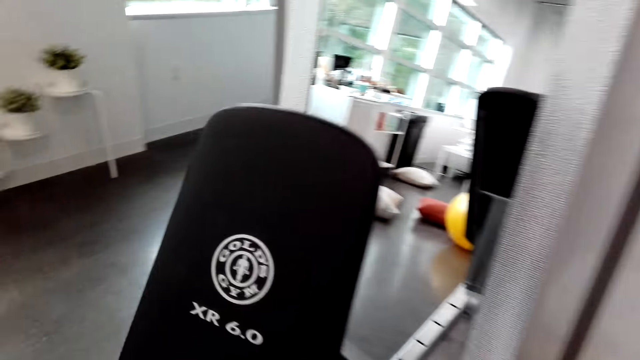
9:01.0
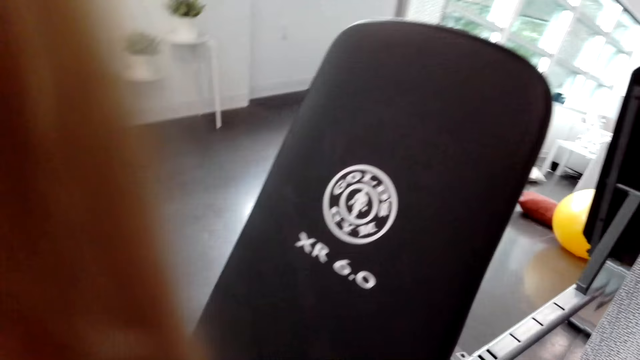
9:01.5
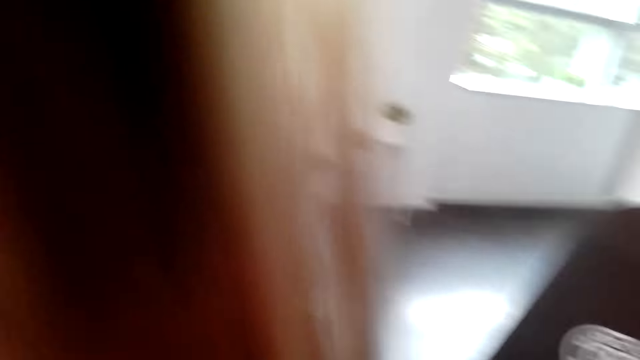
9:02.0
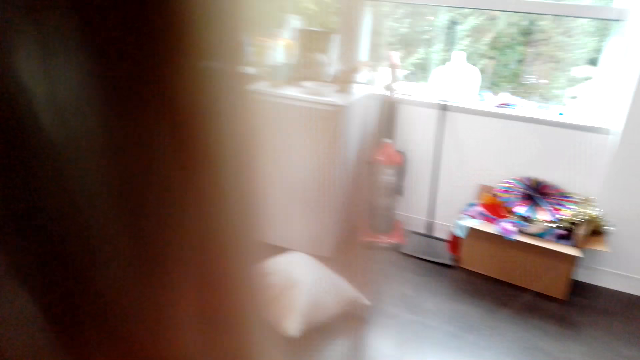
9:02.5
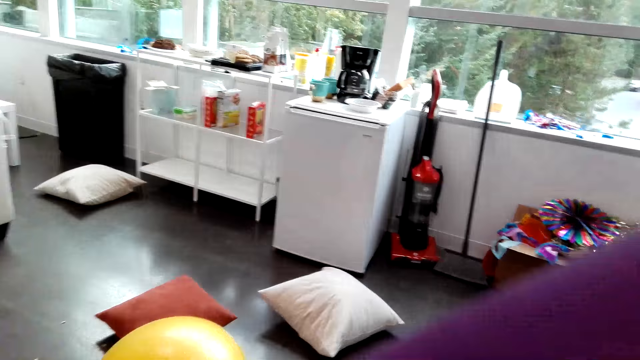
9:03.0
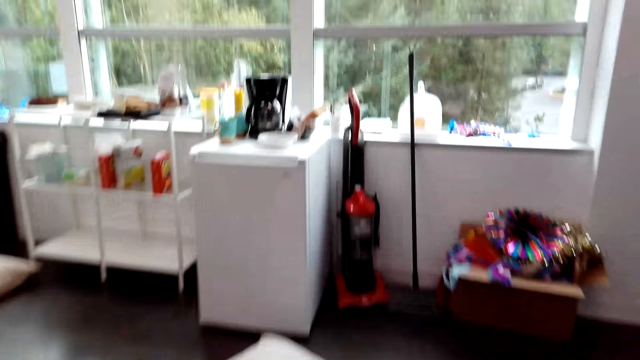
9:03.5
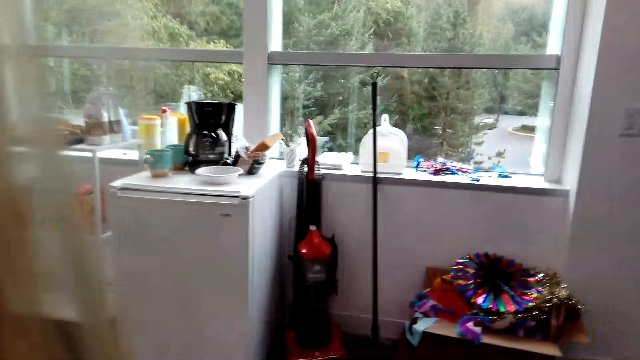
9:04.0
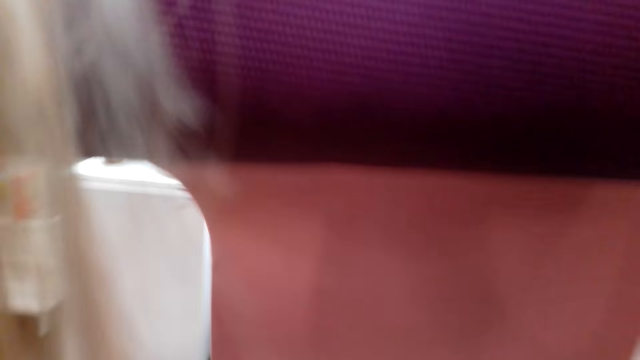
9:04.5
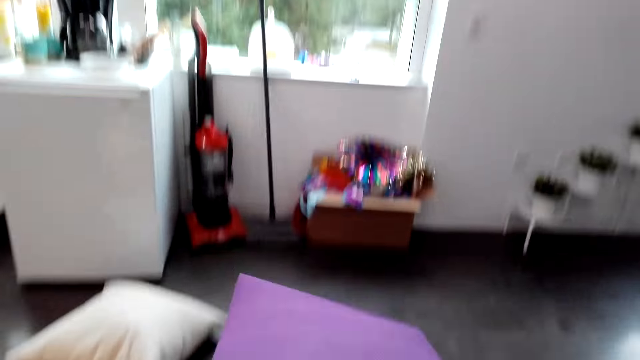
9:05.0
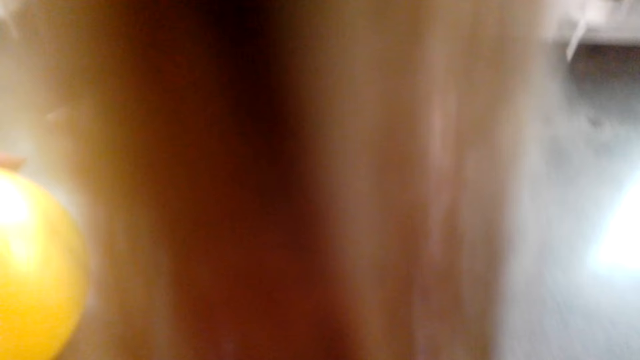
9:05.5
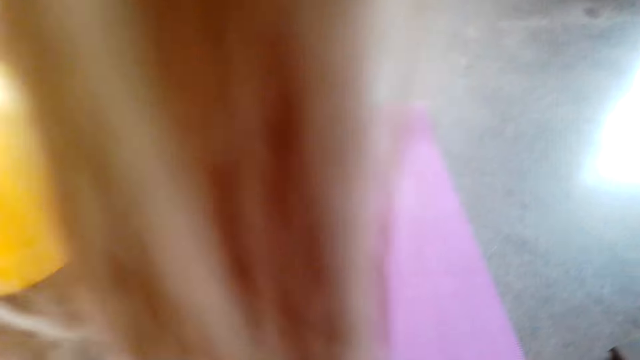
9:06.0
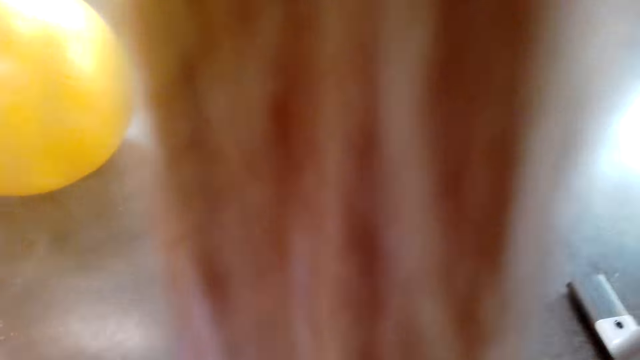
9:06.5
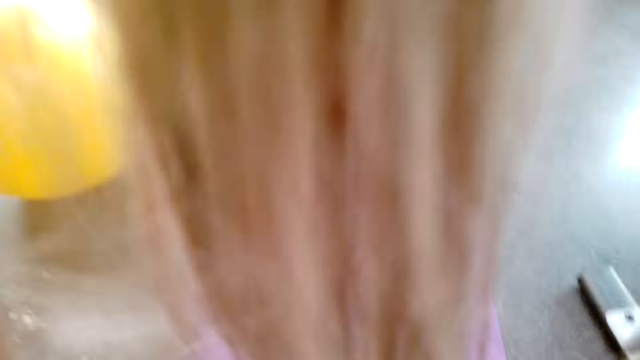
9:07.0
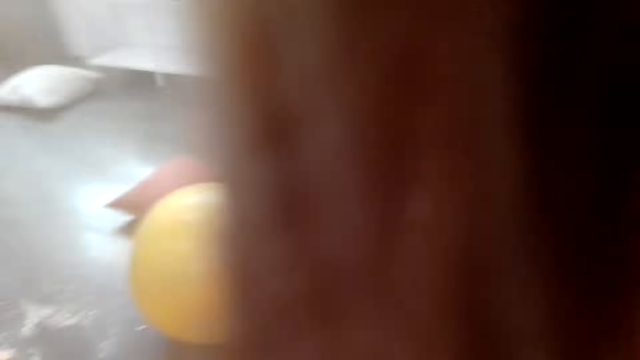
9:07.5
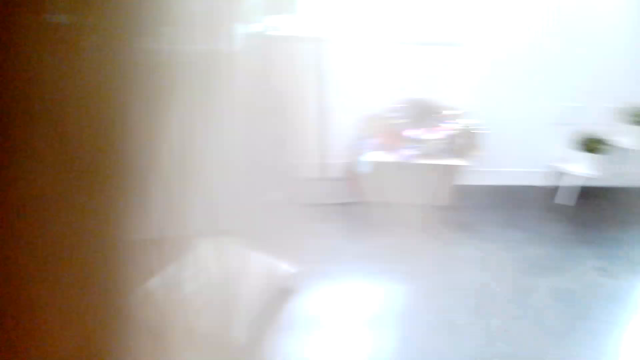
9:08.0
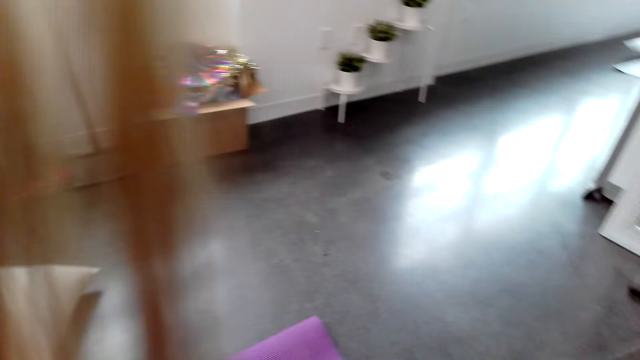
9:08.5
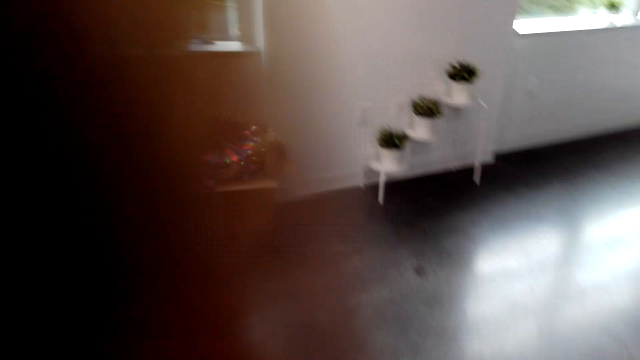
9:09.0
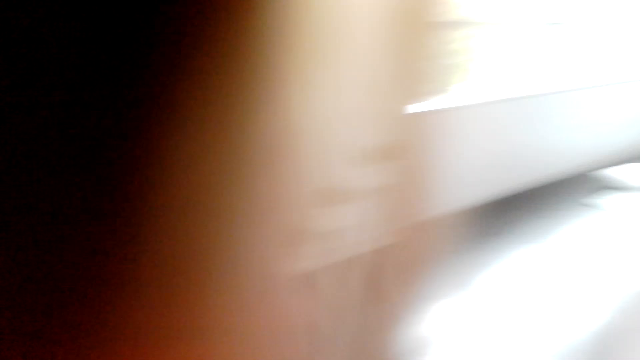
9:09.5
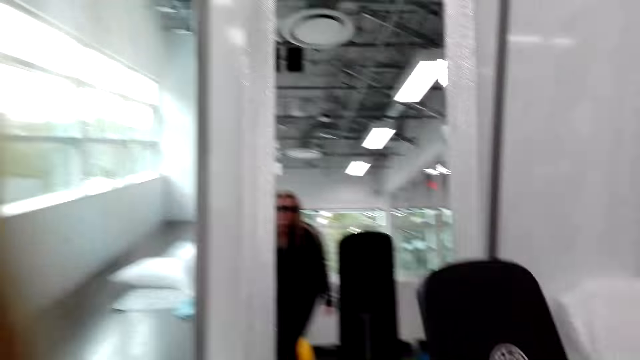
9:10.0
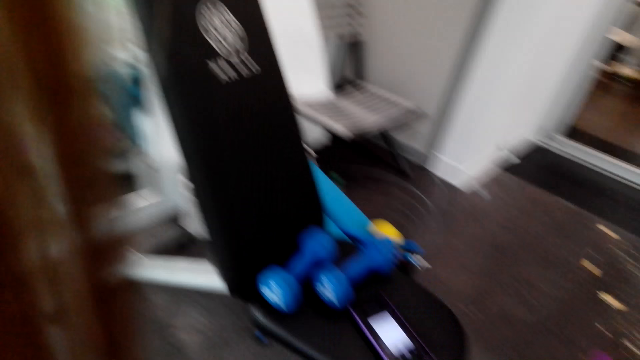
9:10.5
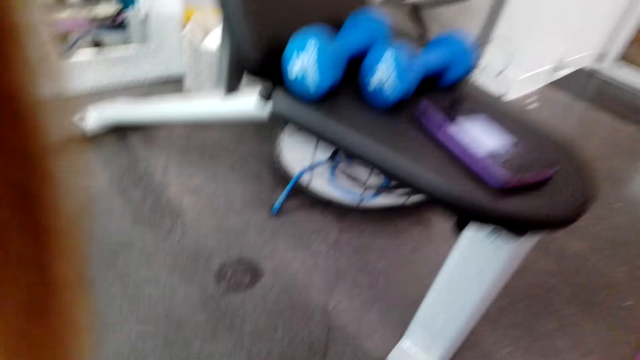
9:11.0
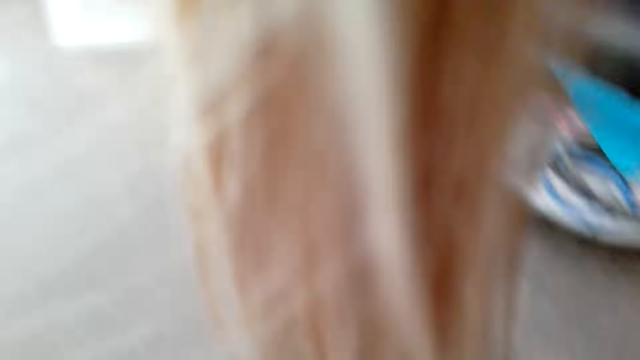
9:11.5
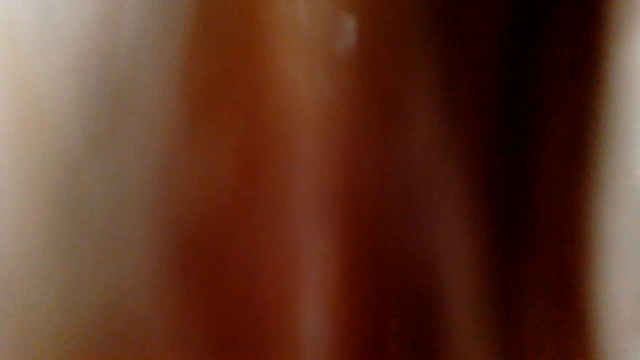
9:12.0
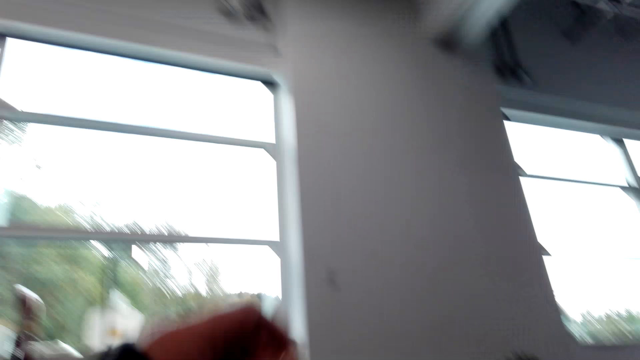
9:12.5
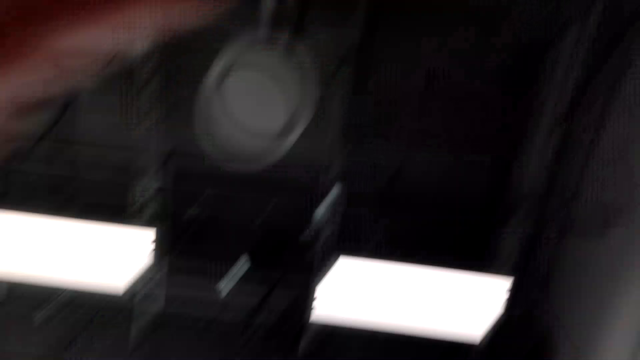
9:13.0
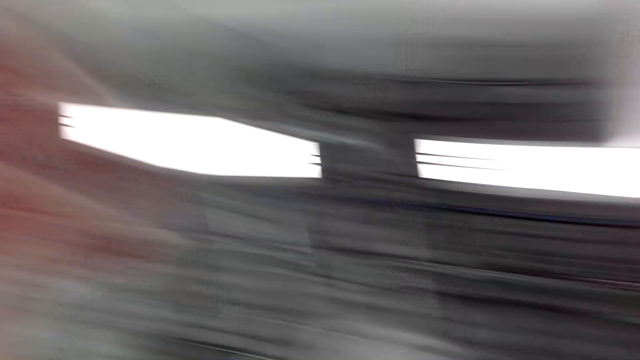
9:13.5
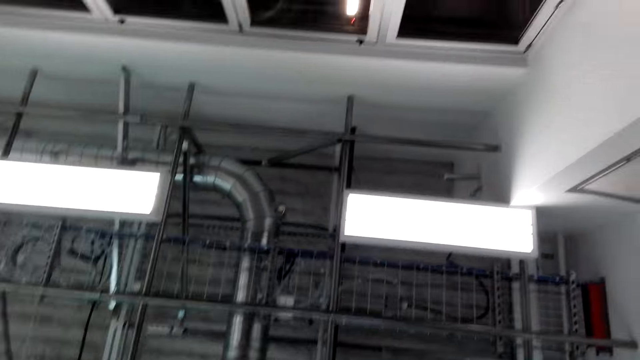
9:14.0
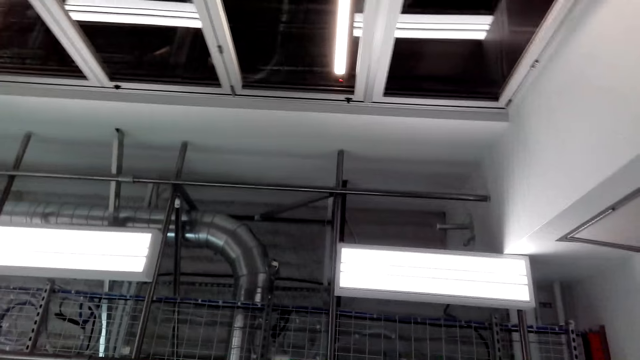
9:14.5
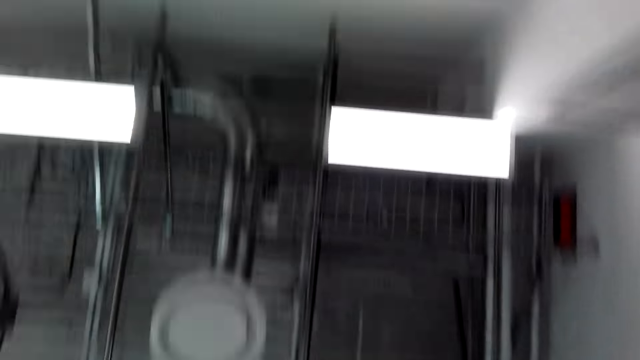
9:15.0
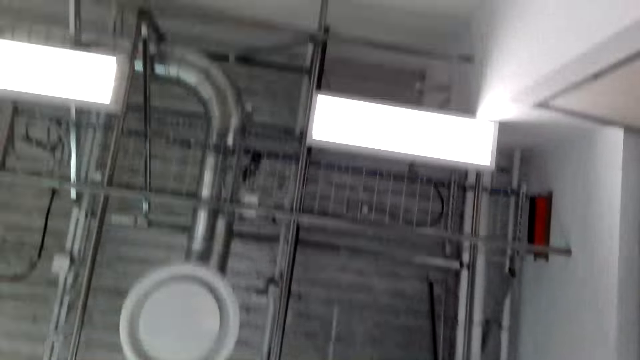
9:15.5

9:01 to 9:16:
The camera wearer looks around. They pick up a yoga mat. They walk around and open the yoga mat. They stretch the mat and lay the yoga mat down. They look around. They look at the mirror. They look around. They lift the left hand. They look at the roof.

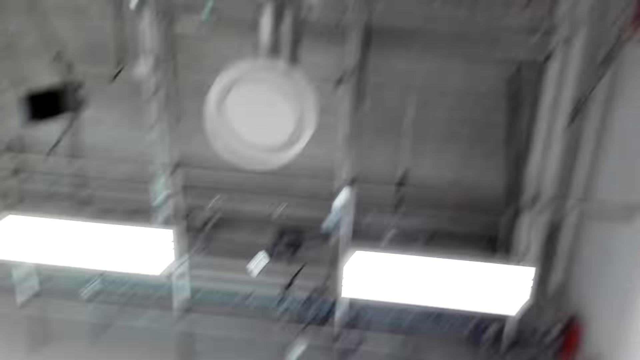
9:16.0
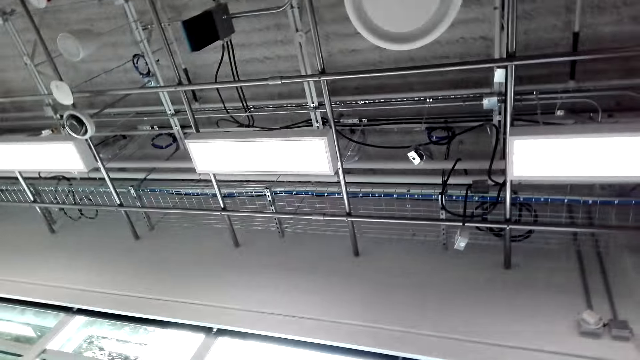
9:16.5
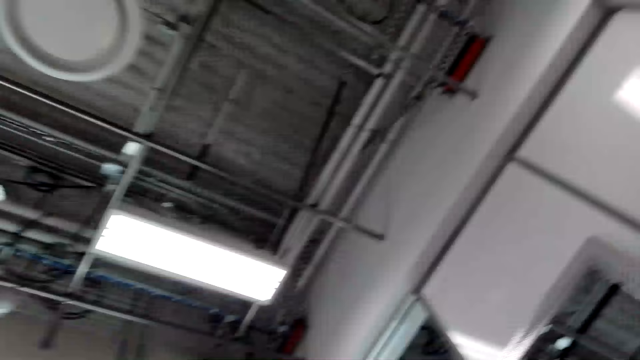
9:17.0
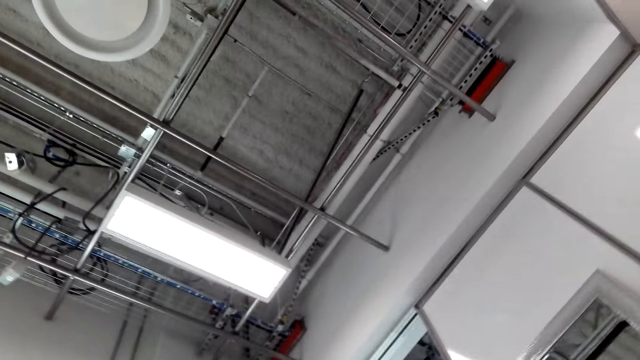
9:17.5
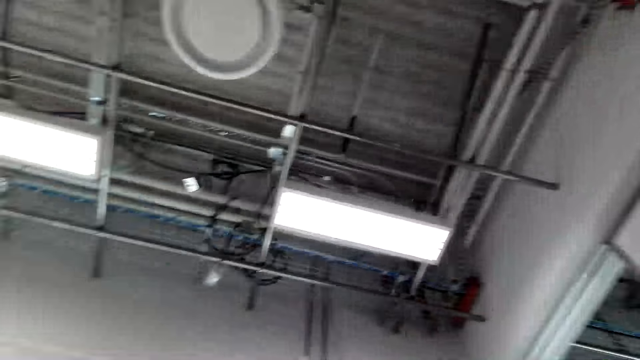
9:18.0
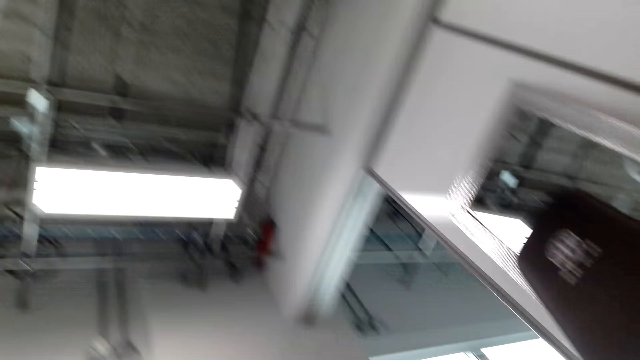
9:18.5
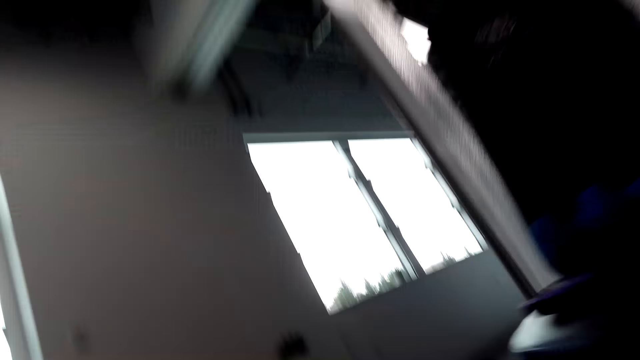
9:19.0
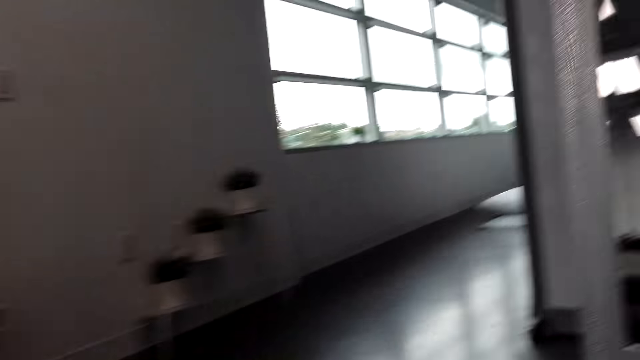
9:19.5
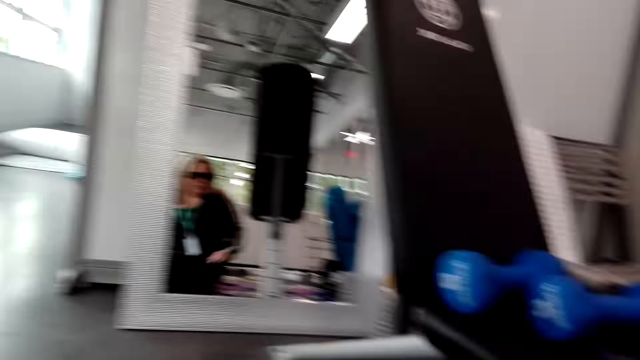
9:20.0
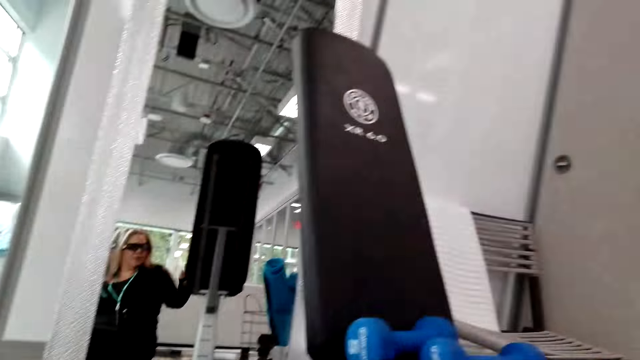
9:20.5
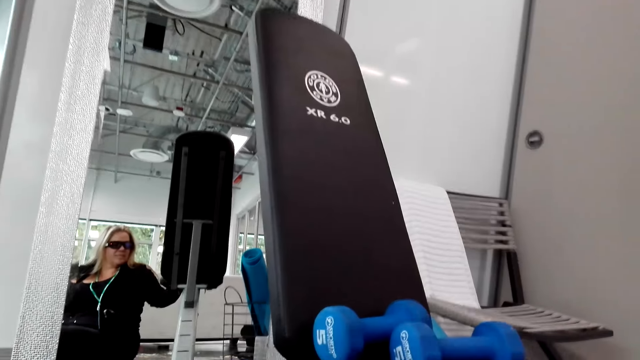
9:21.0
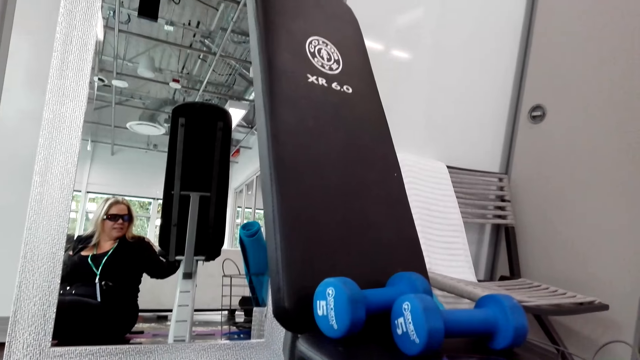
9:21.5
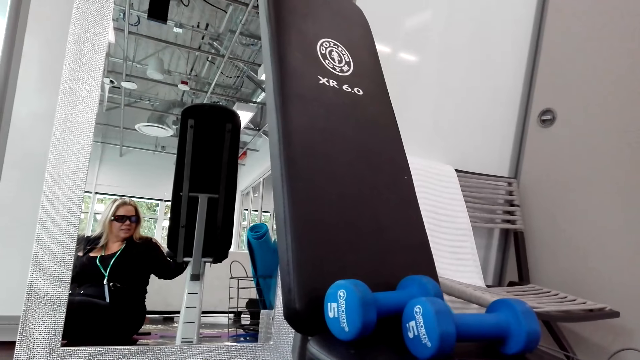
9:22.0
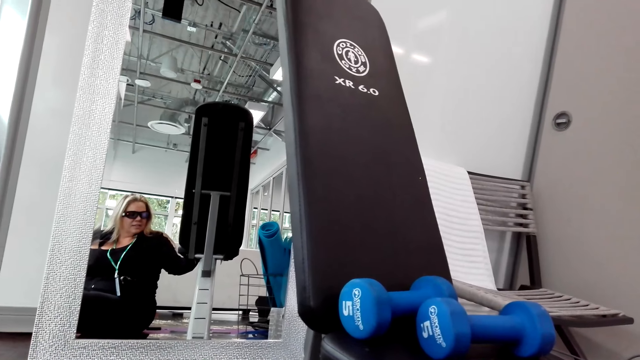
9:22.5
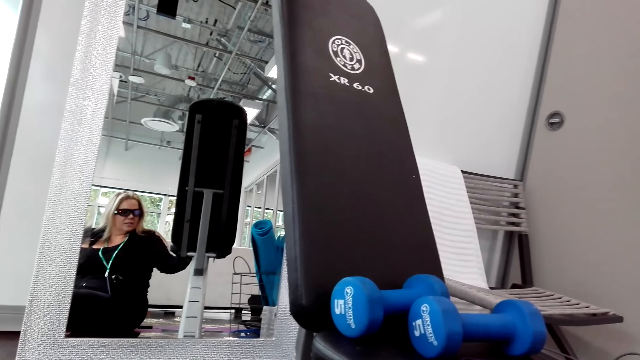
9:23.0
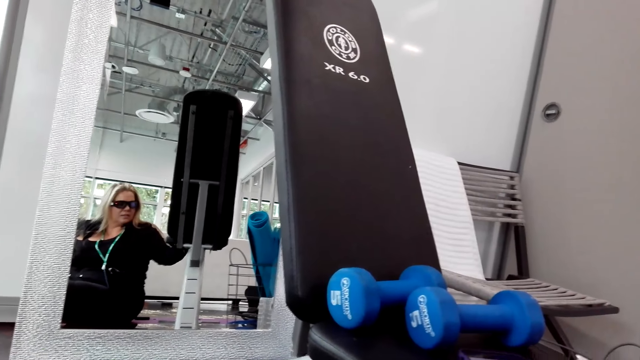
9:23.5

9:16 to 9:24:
The camera wearer looks around. They look at the mirror. They converse with a man.
